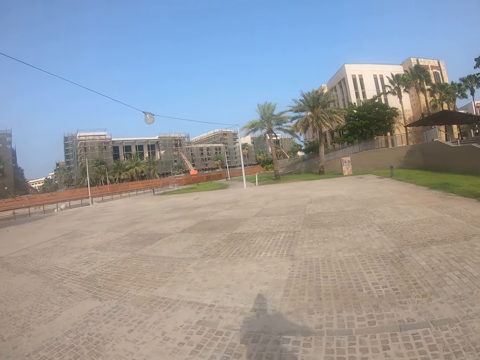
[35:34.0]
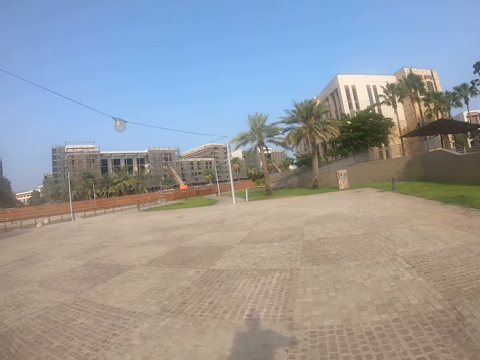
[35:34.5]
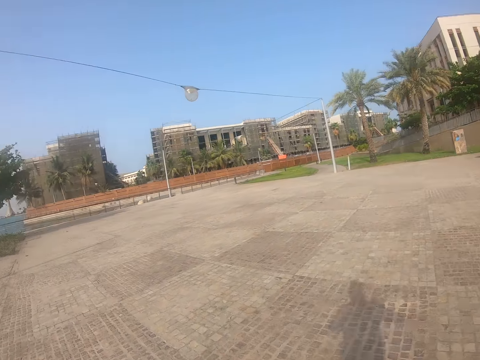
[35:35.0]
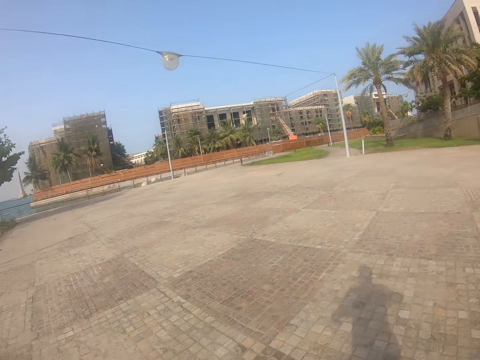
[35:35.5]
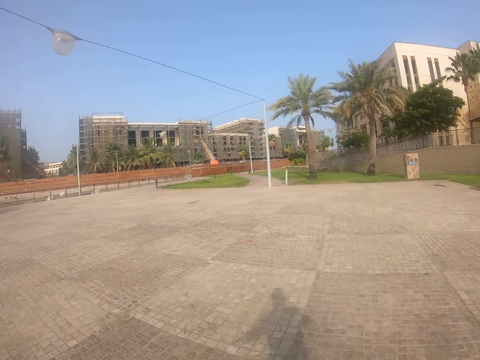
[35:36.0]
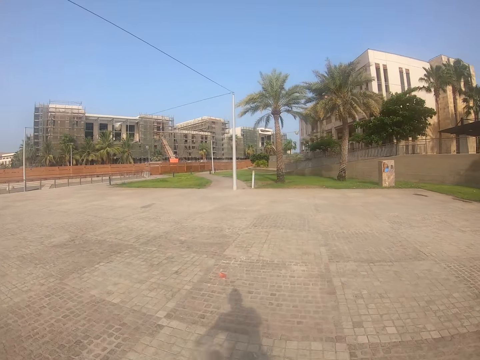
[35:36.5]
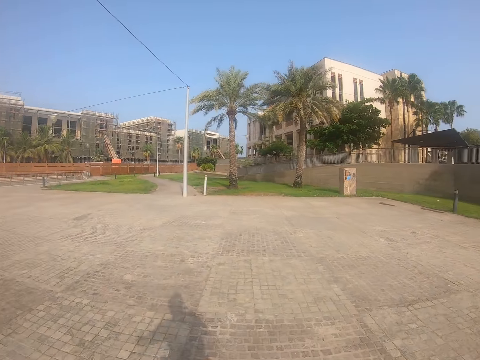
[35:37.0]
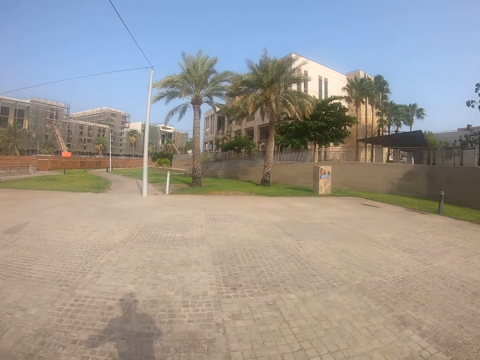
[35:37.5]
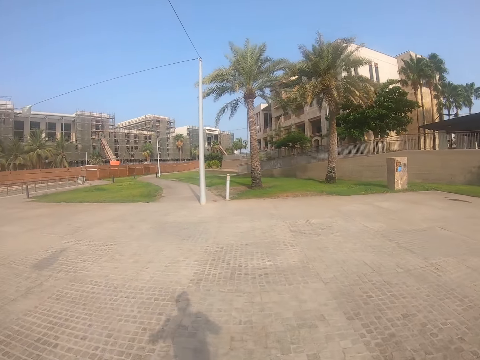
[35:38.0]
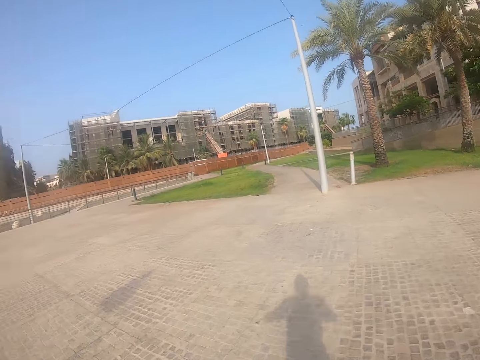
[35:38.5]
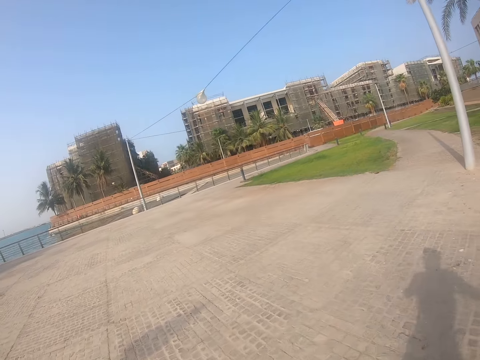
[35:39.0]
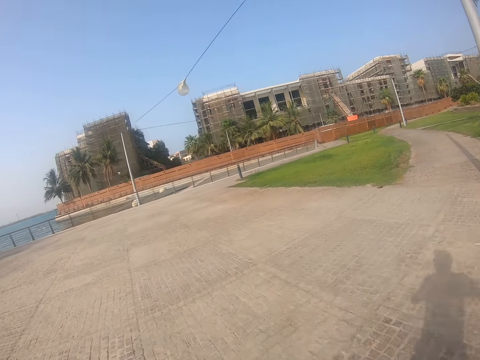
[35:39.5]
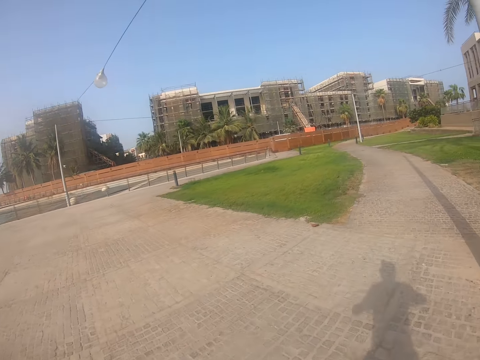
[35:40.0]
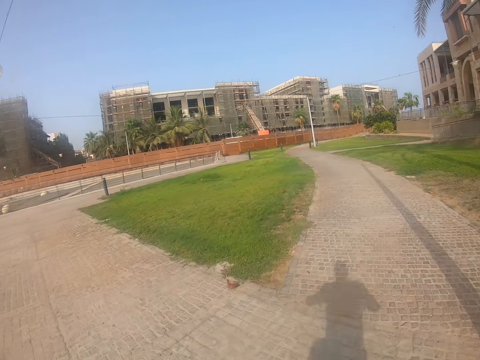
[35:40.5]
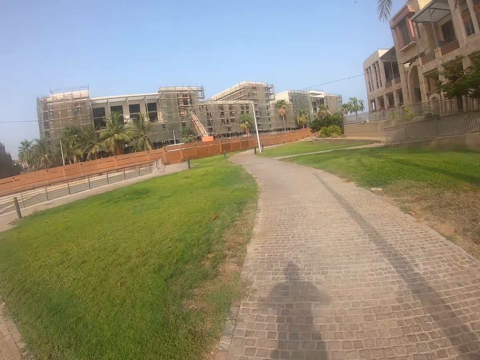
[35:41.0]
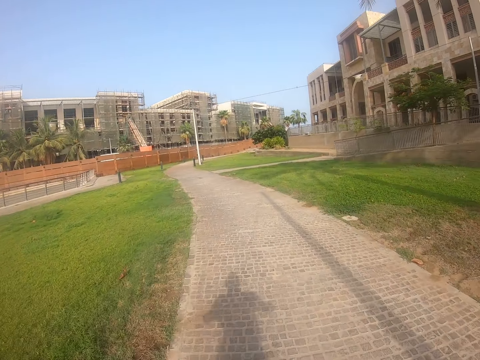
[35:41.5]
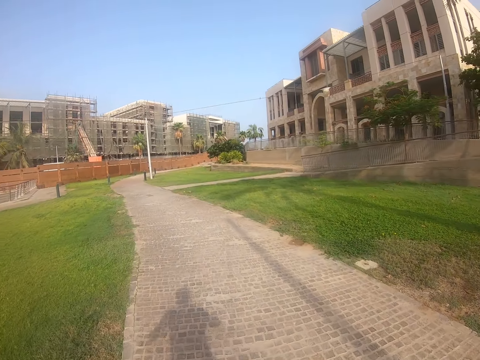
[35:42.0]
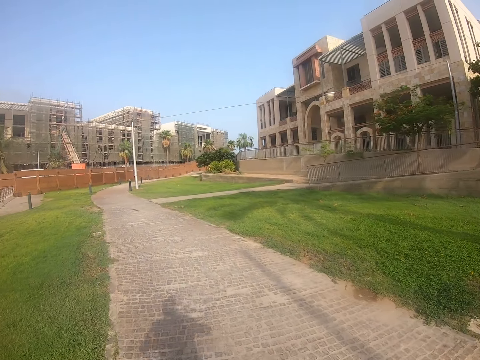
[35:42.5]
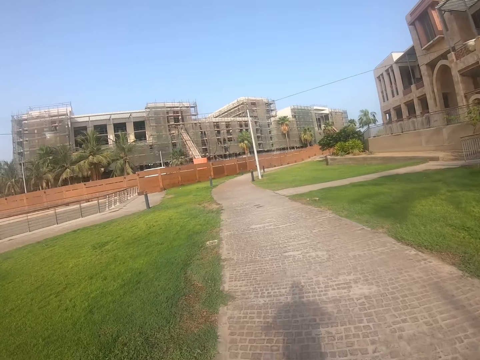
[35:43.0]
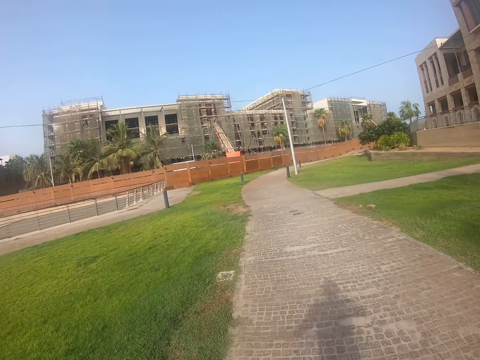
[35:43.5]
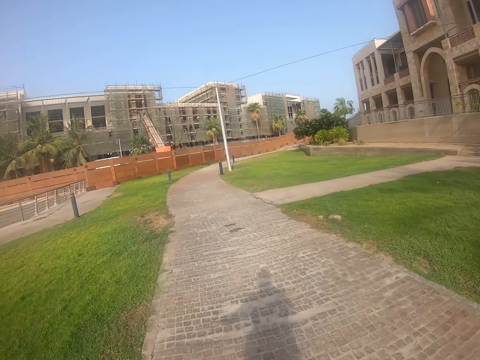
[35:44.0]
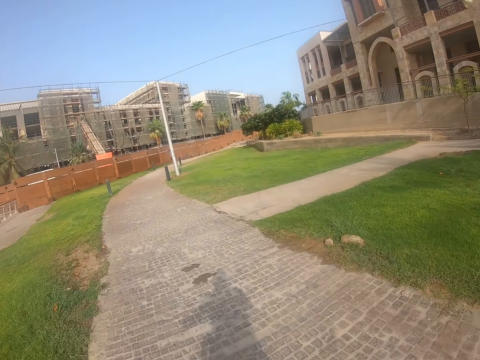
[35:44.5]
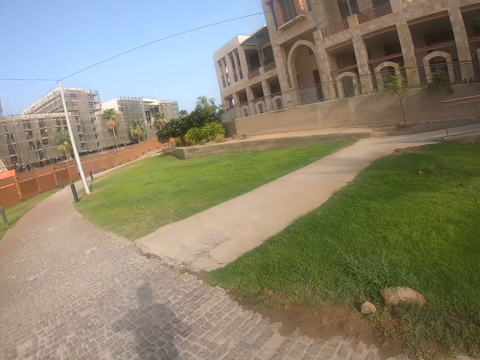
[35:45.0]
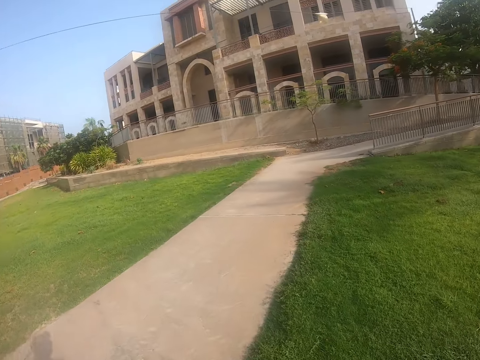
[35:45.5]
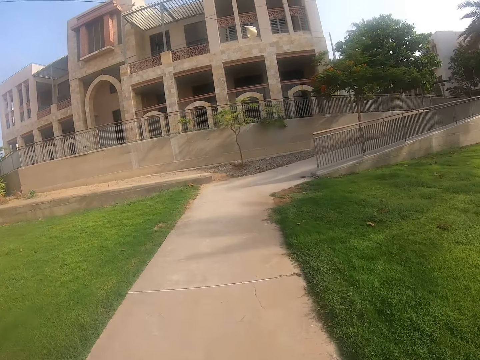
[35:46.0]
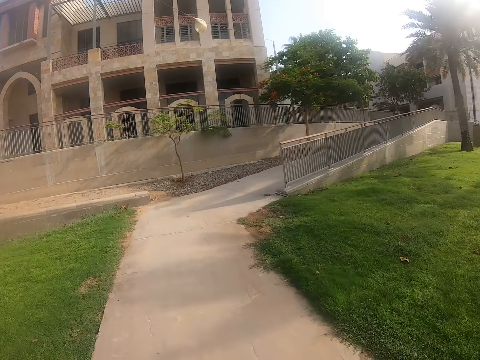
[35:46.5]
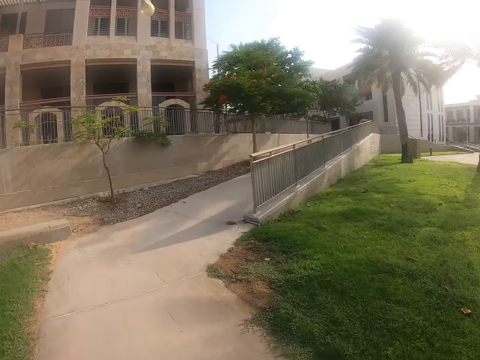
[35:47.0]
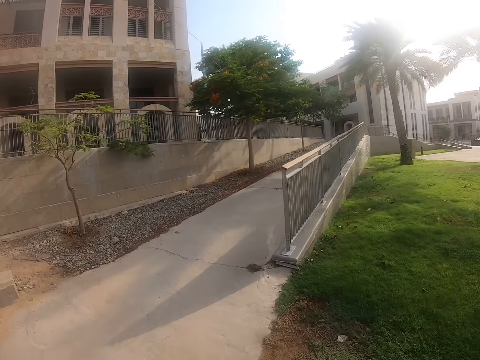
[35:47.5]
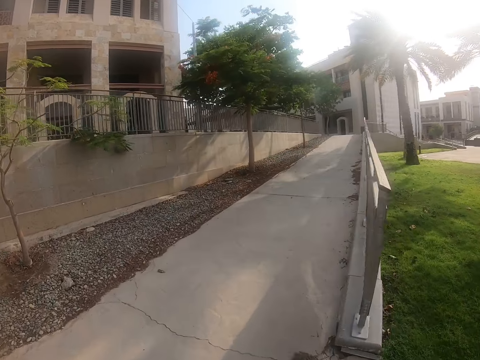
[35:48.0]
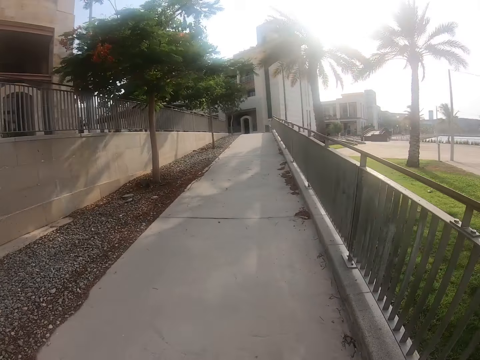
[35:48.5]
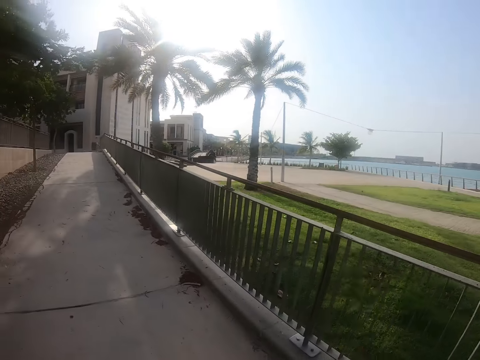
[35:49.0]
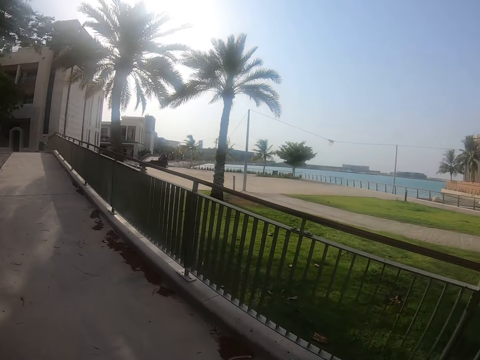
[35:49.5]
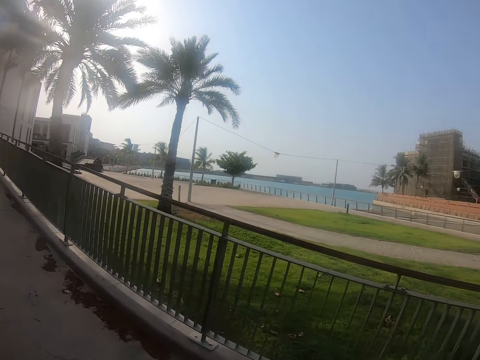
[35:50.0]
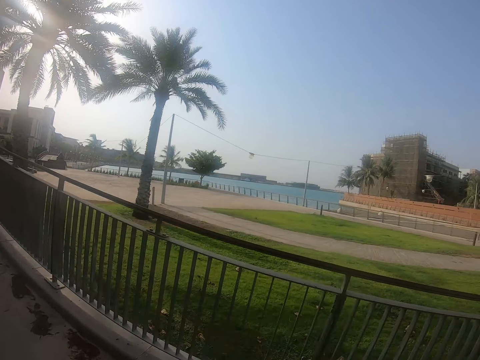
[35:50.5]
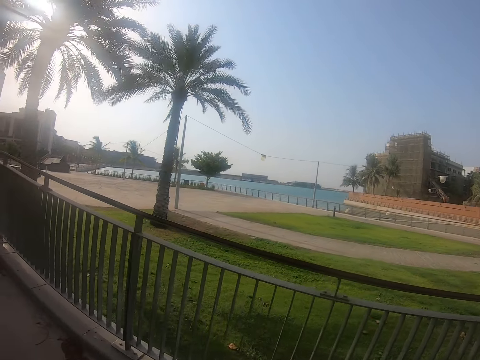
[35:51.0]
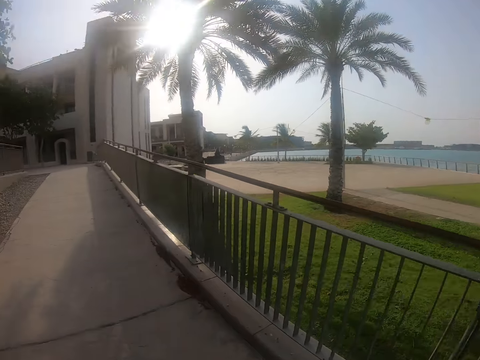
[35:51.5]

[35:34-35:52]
The camera wearer rides on the street. They ride up a path.

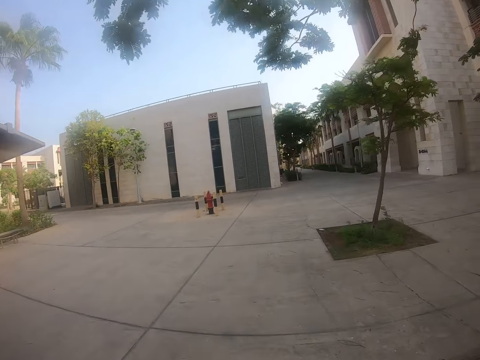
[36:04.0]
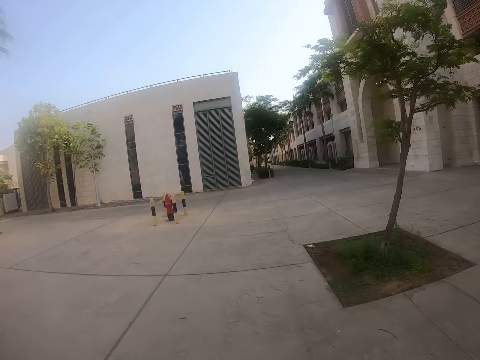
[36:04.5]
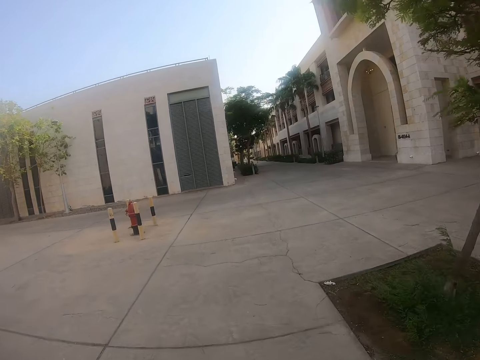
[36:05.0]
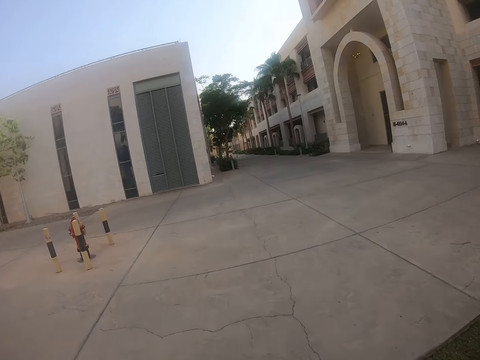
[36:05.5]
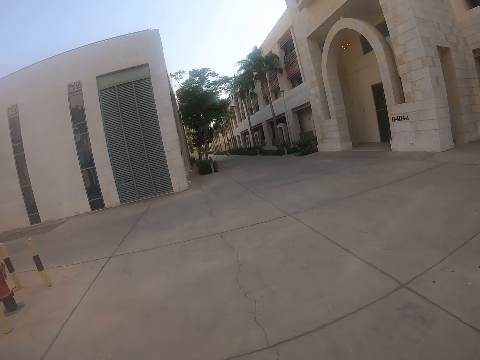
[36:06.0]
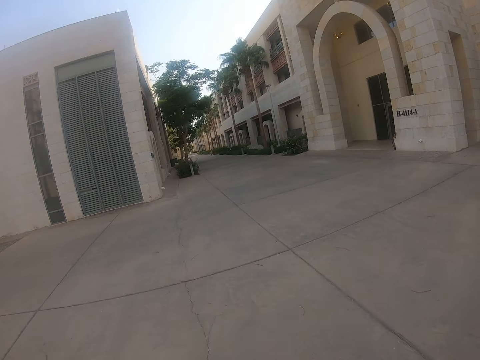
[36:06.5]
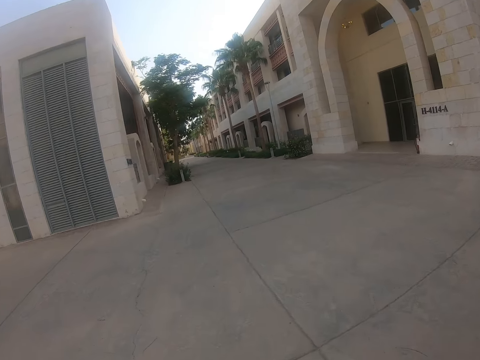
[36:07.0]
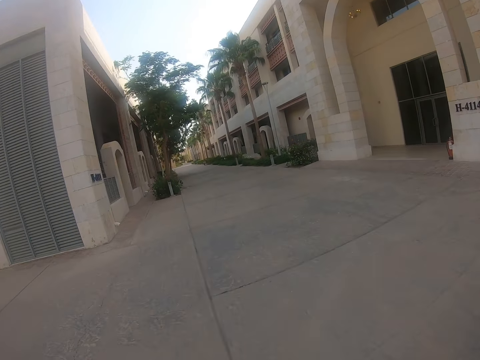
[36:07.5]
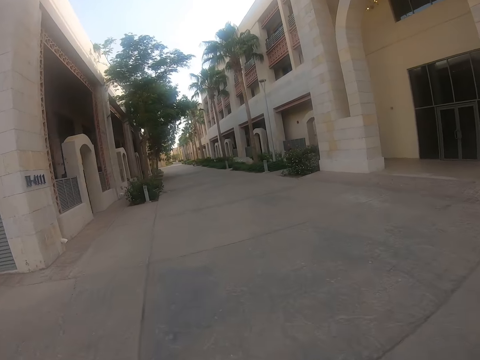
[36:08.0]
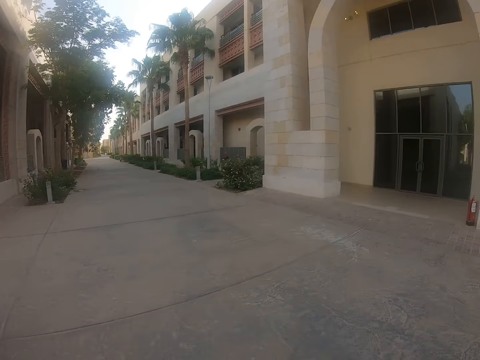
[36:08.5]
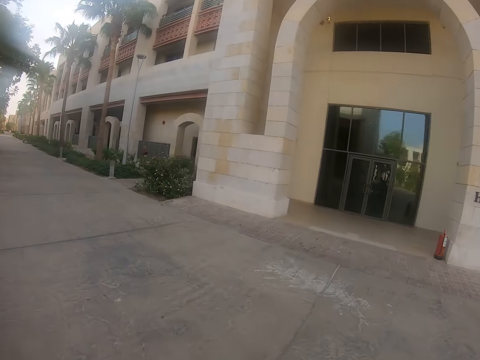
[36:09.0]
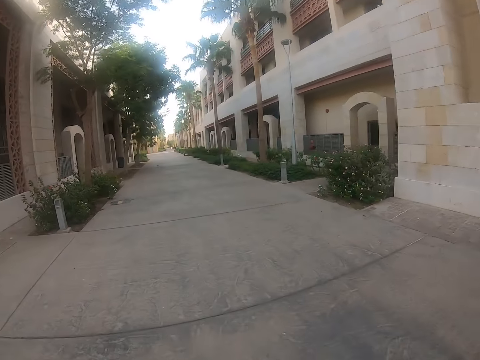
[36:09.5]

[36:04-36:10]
The camera wearer rides between buildings.
